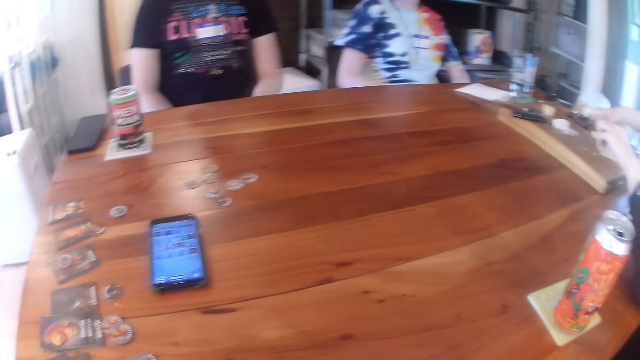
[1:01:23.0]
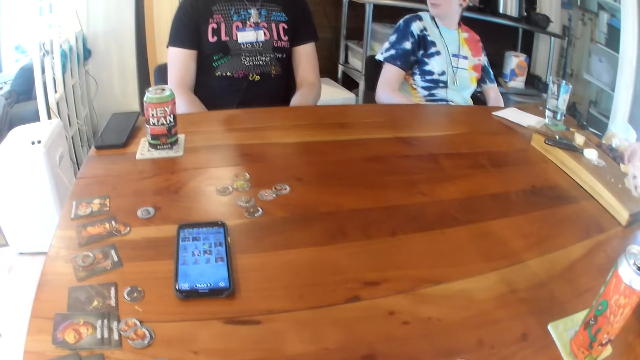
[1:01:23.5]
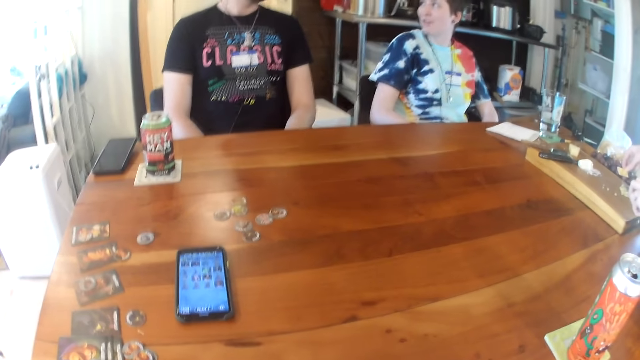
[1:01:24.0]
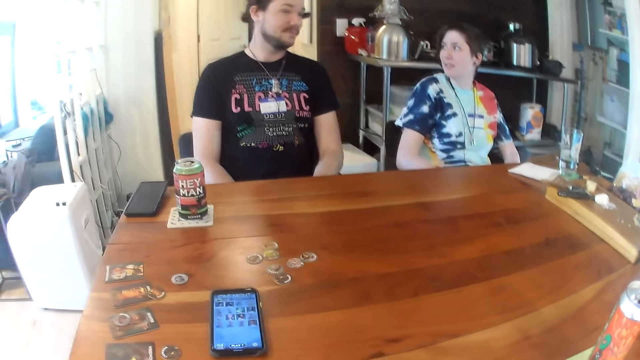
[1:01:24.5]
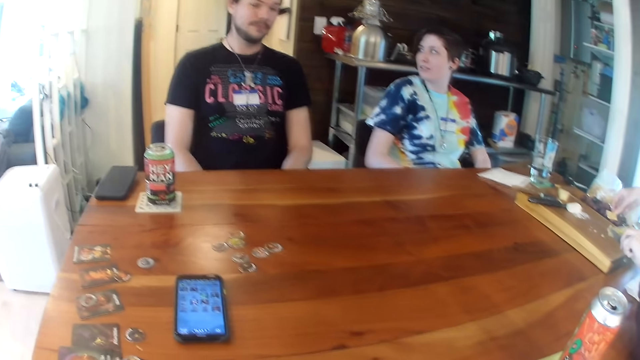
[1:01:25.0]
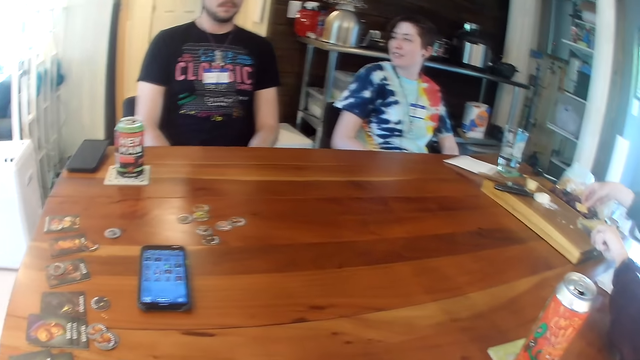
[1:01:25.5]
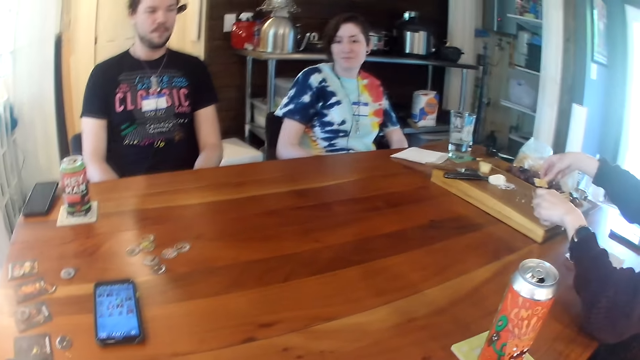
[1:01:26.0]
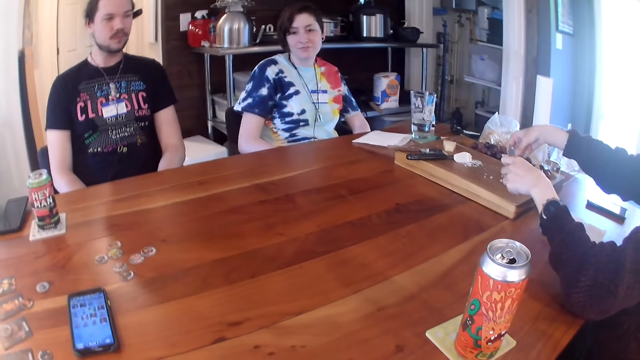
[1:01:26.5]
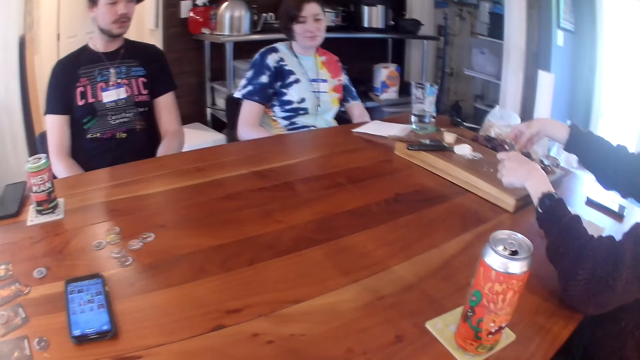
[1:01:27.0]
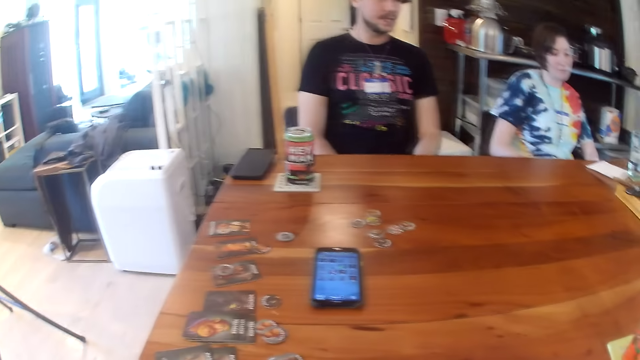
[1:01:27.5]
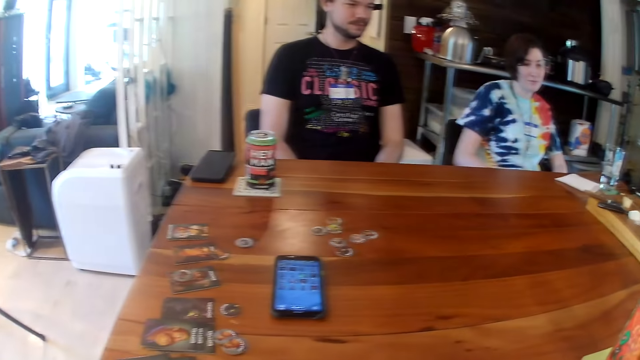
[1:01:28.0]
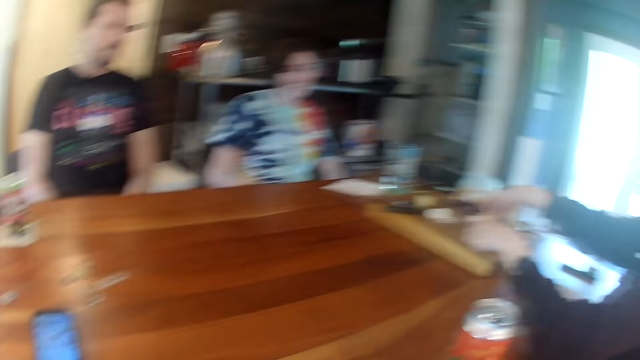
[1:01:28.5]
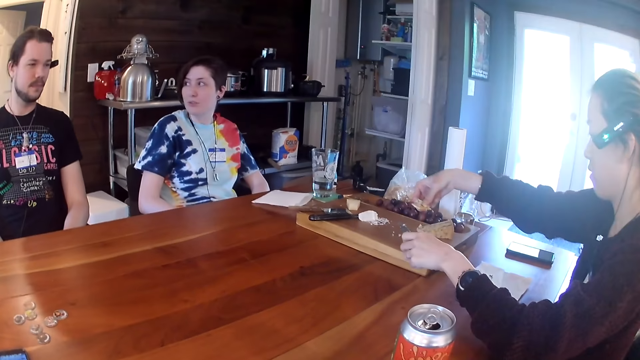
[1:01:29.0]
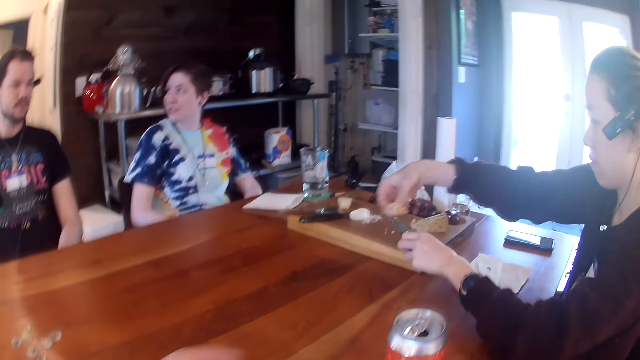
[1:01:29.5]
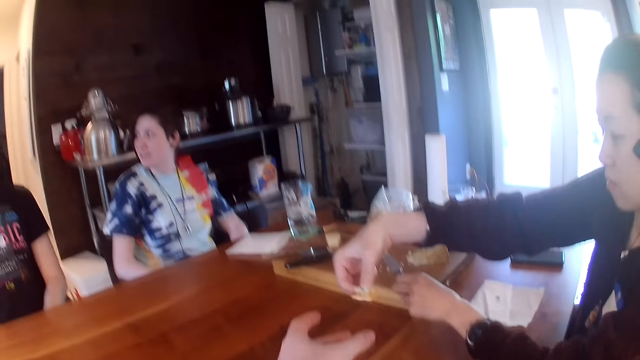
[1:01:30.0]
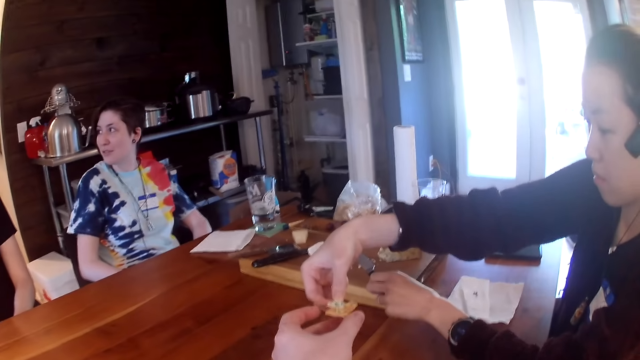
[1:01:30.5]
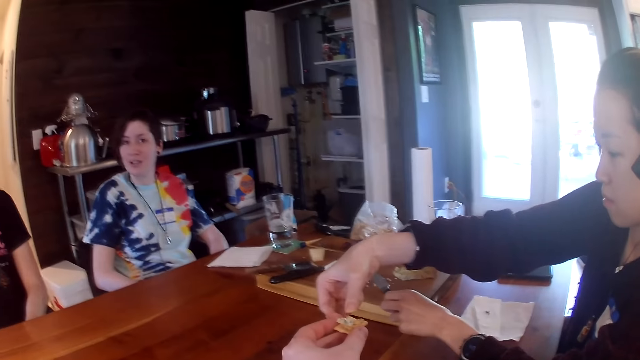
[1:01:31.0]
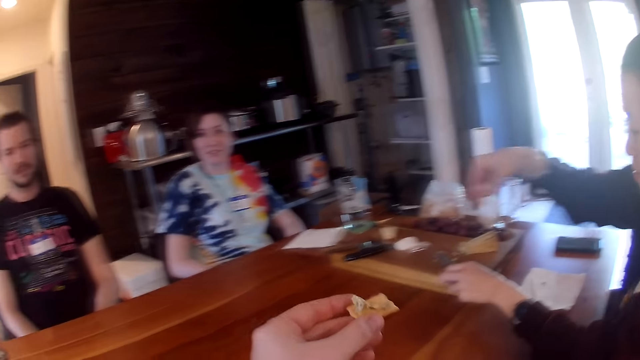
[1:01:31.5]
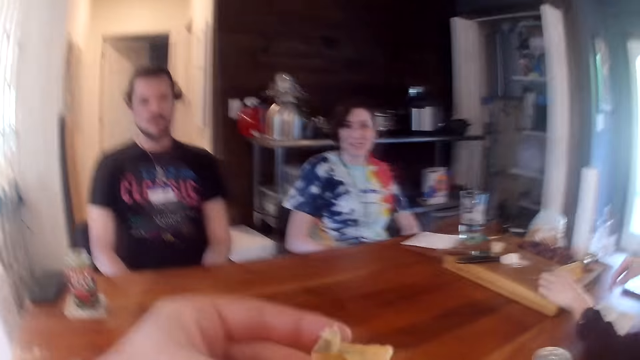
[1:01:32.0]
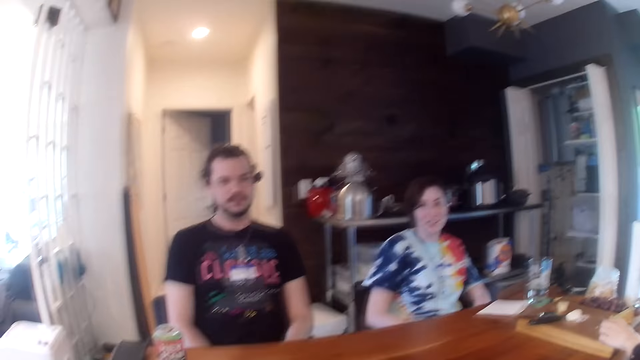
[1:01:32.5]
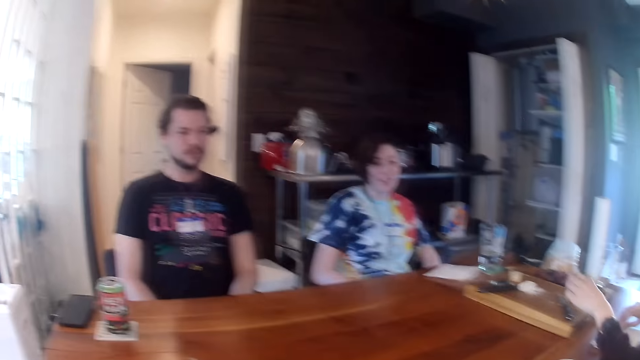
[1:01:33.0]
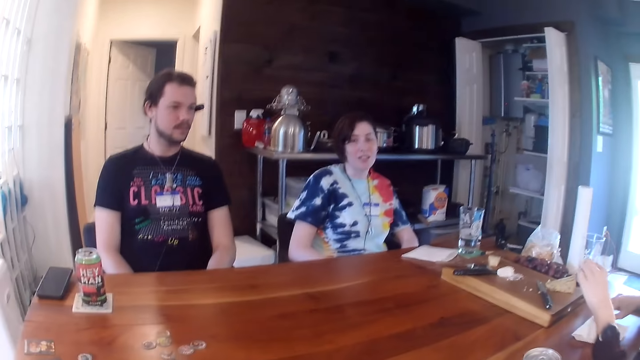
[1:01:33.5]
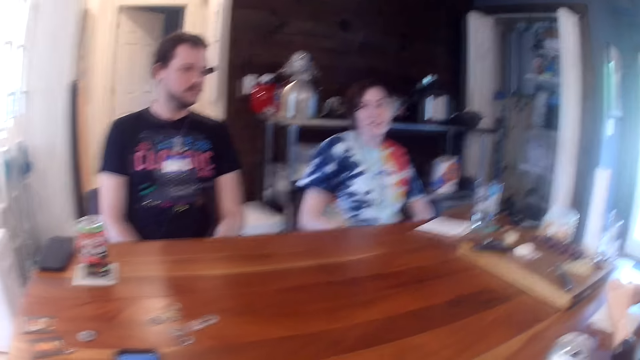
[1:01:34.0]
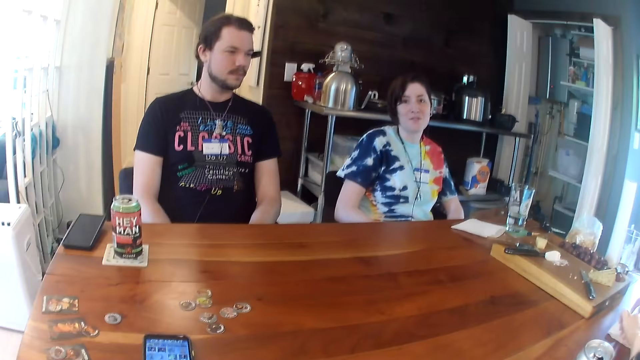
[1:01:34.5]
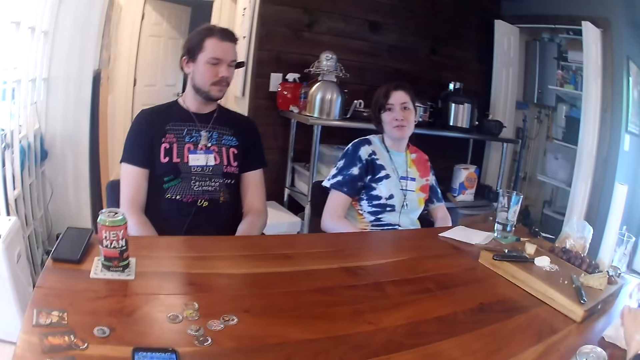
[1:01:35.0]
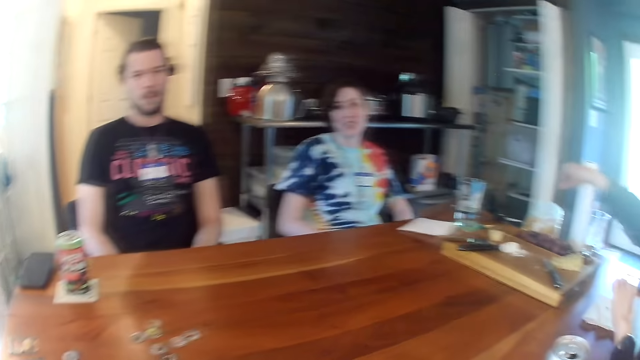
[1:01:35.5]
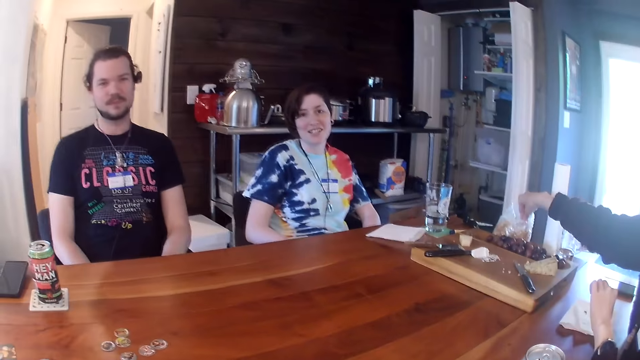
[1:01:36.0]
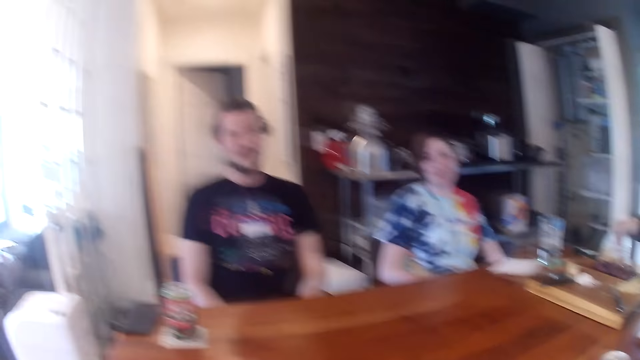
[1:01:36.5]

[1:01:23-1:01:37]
The camera wearer drops a card on the table. He looks at the table. He looks at the colleagues. A woman takes food. Another woman converses to a man. The first woman hands the camera wearer a snack. The camera wearer takes the biscuit from the right hand of the first woman with his left hand. He converses to the colleagues. He eats the biscuit in his left hand. He looks at the colleagues. The other woman converses to the colleagues. The camera wearer looks at the other woman.

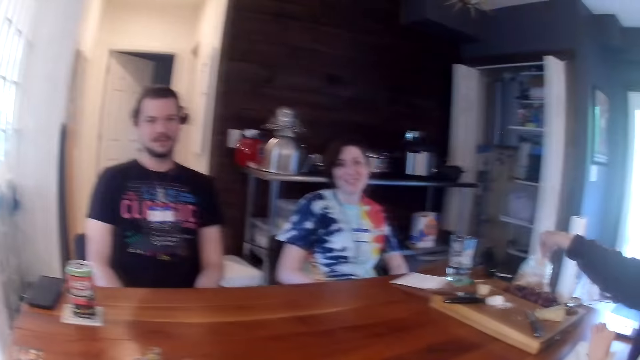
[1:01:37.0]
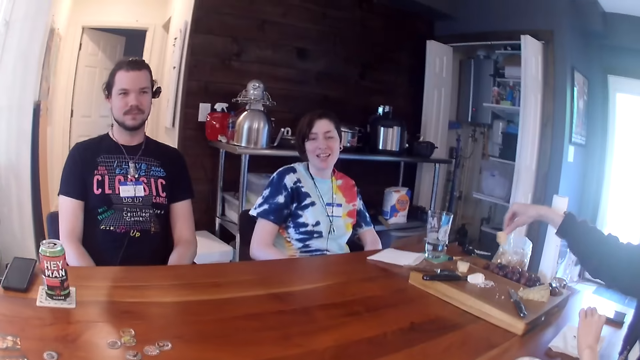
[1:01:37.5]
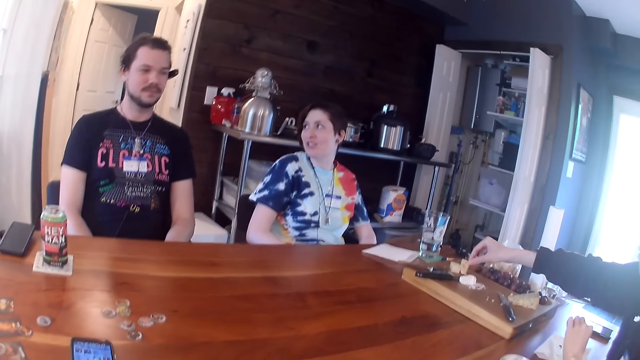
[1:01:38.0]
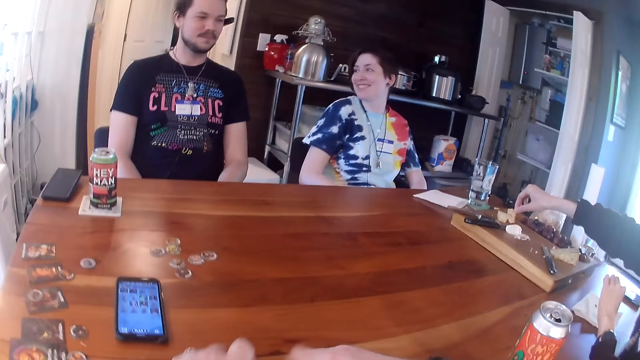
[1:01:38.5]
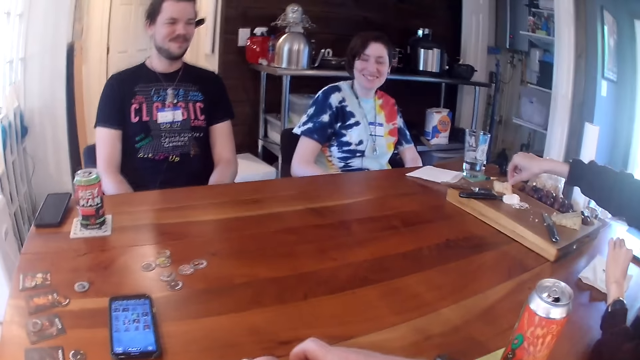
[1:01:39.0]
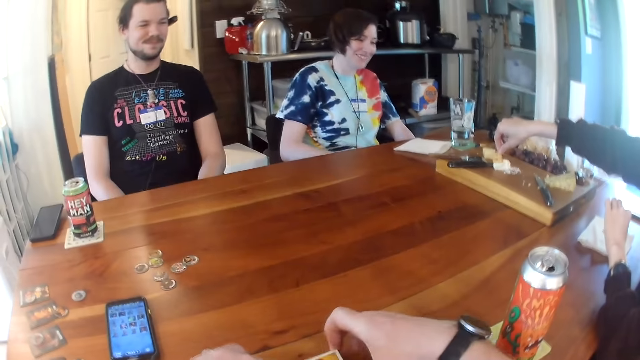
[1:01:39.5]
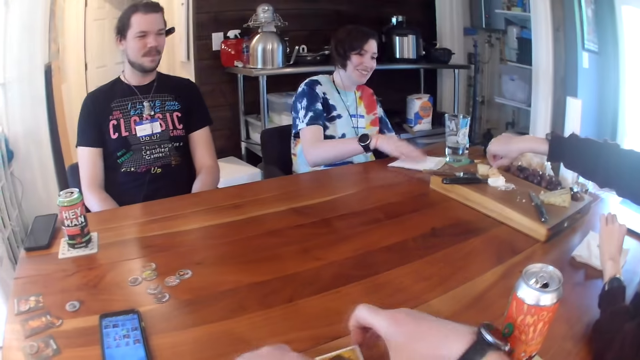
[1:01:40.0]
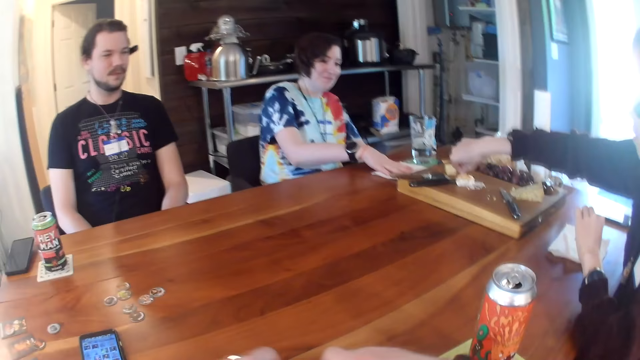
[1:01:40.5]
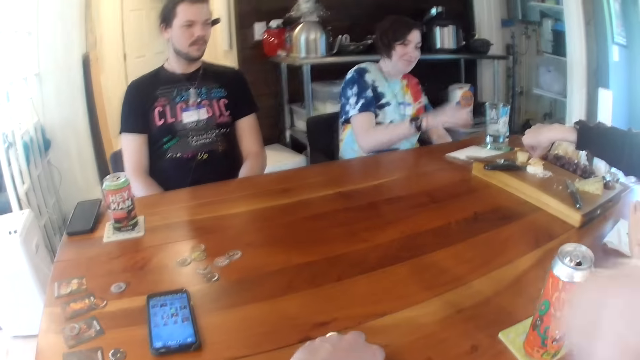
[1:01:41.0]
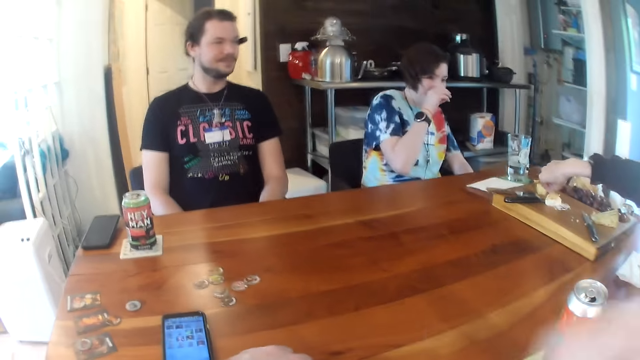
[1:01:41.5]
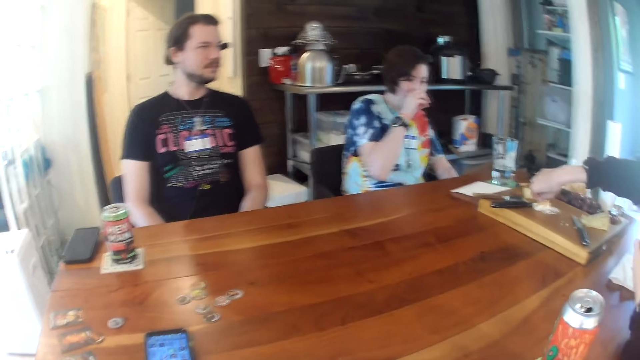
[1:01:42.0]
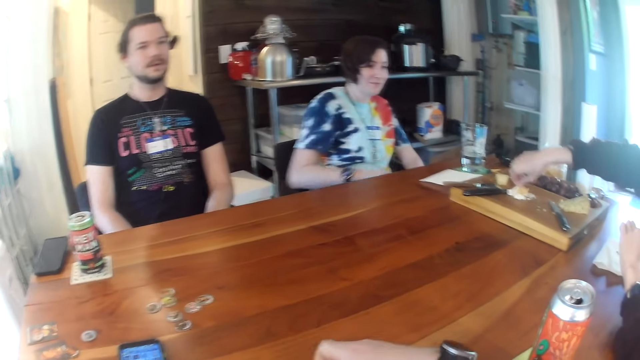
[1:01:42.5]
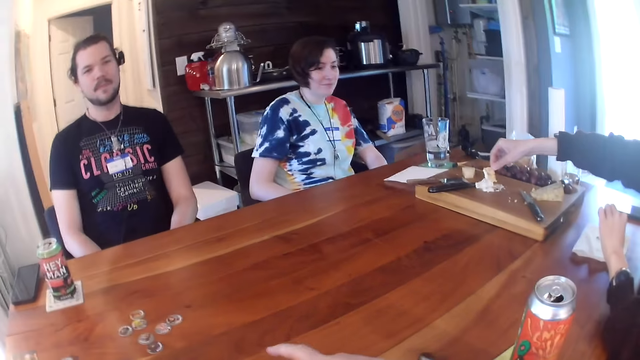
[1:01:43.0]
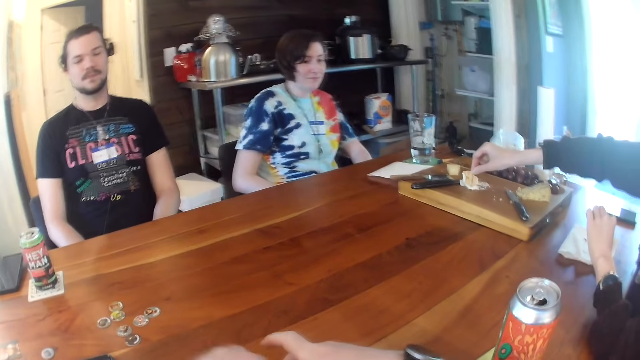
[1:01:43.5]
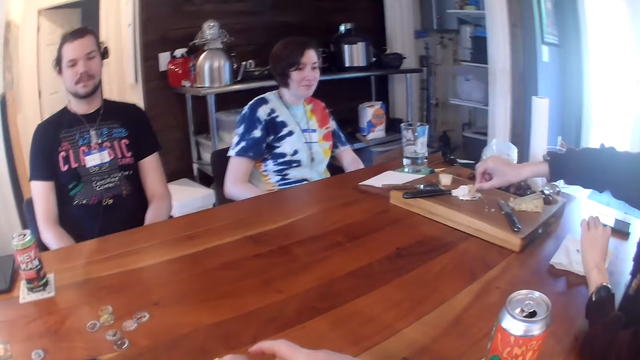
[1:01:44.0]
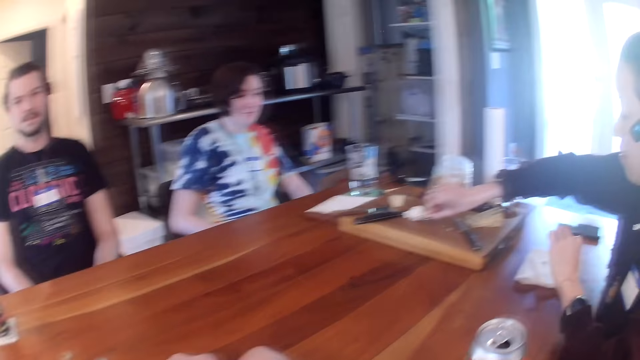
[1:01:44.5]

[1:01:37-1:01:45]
A woman picks a biscuit with her right hand from a bag of biscuits on the table. Another woman laughs at a man. The camera wearer holds a card in his right hand. The other woman shifts the napkin on the table with her right hand. The first woman dips the biscuit in her right hand in the butter on the wooden board. The camera wearer arranges the cards on the table. He touches his face with his right hand. The other woman touches her nose with her right hand. The first woman takes a snack.
